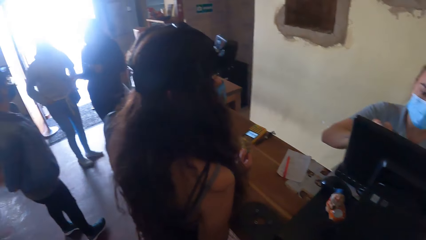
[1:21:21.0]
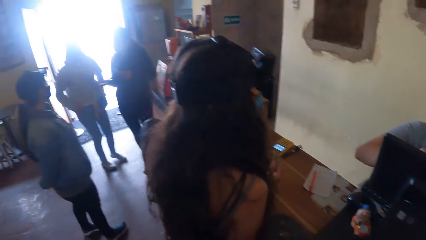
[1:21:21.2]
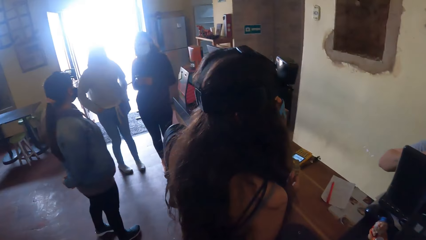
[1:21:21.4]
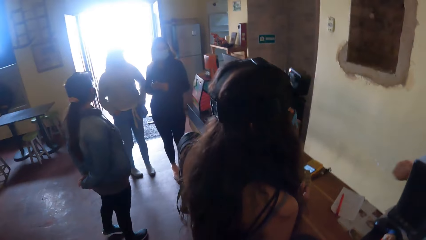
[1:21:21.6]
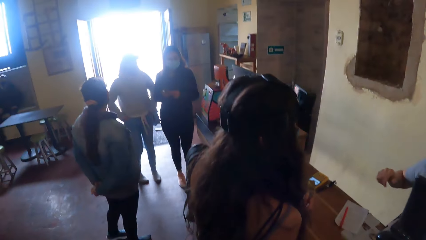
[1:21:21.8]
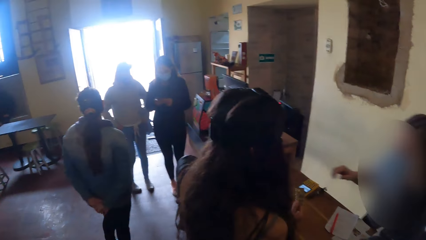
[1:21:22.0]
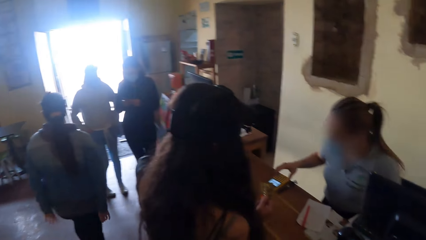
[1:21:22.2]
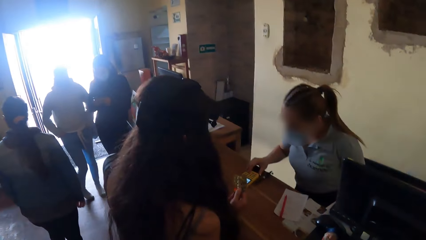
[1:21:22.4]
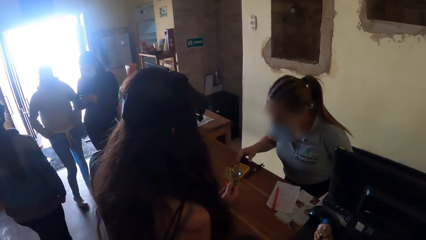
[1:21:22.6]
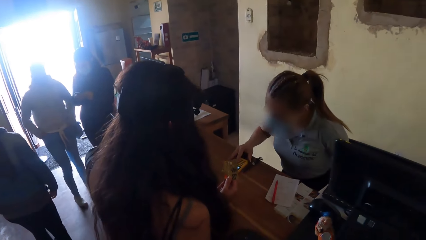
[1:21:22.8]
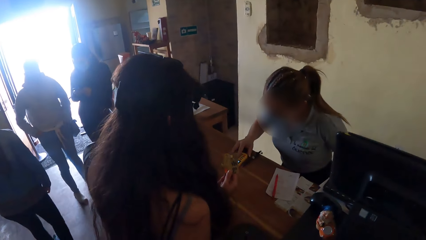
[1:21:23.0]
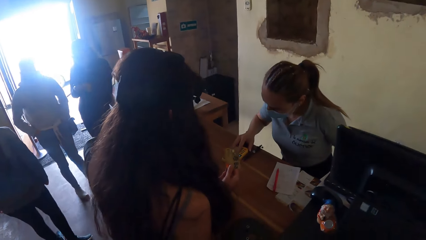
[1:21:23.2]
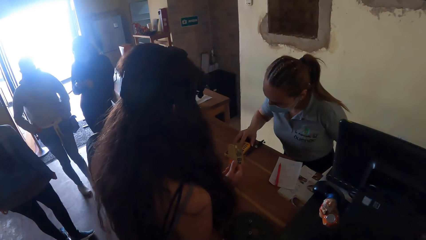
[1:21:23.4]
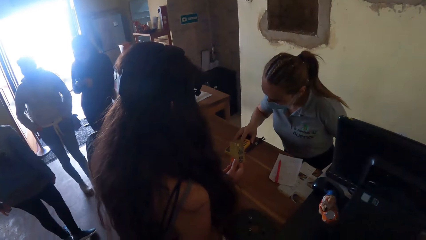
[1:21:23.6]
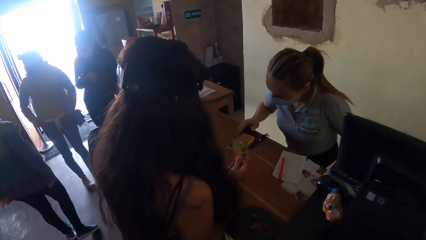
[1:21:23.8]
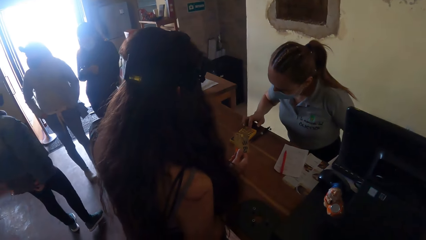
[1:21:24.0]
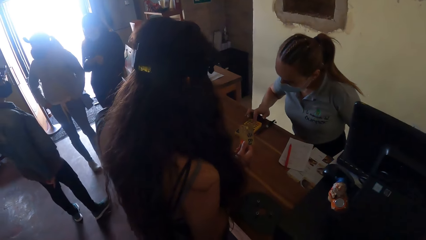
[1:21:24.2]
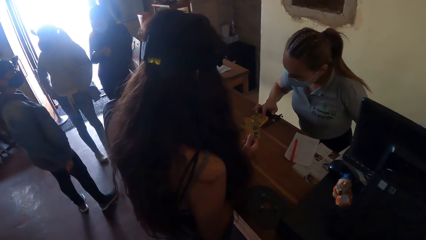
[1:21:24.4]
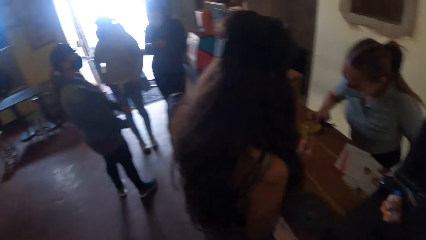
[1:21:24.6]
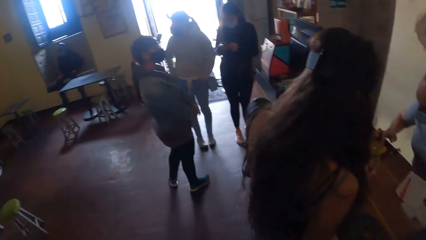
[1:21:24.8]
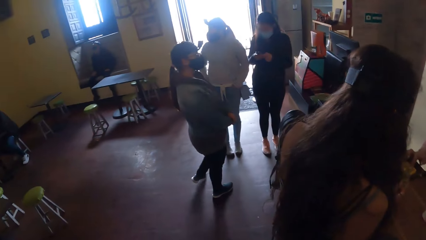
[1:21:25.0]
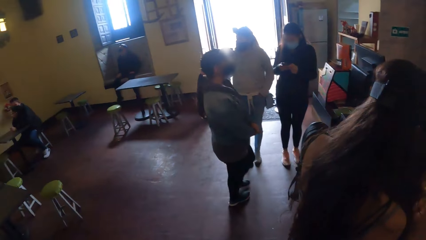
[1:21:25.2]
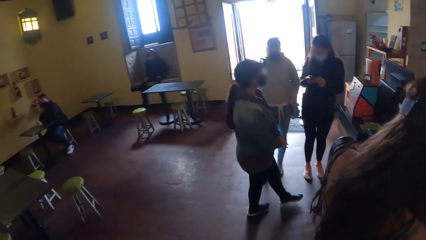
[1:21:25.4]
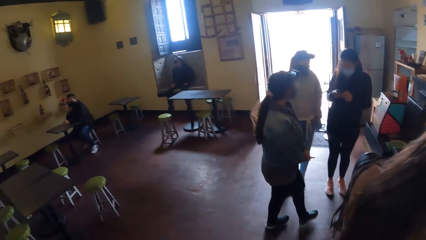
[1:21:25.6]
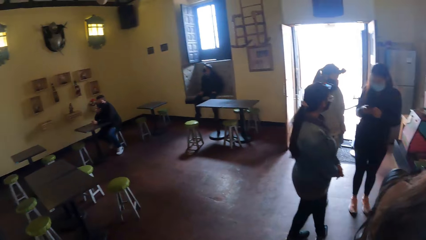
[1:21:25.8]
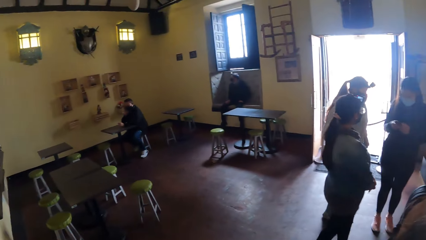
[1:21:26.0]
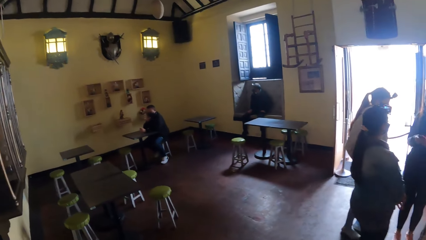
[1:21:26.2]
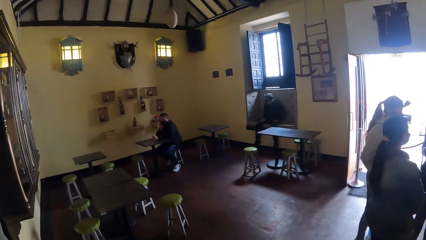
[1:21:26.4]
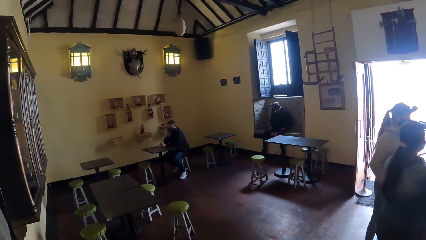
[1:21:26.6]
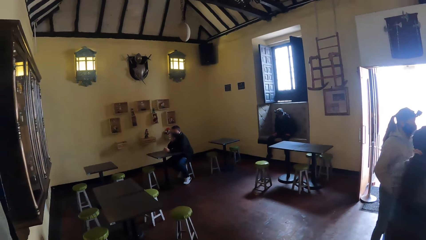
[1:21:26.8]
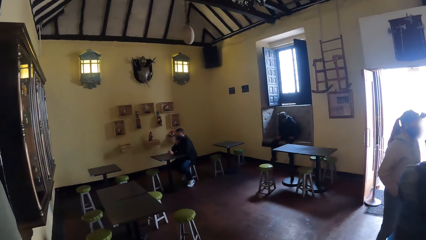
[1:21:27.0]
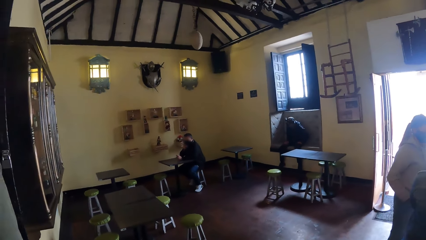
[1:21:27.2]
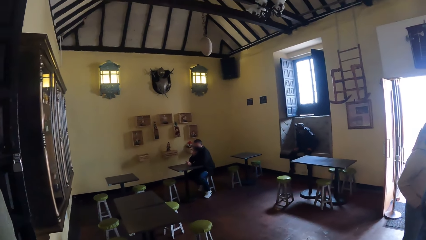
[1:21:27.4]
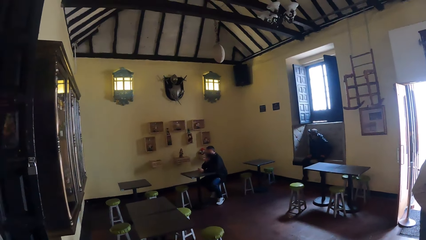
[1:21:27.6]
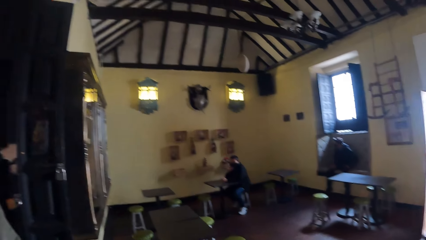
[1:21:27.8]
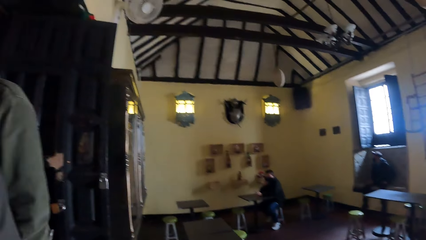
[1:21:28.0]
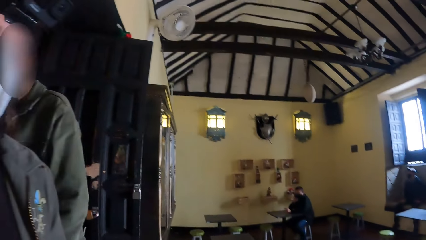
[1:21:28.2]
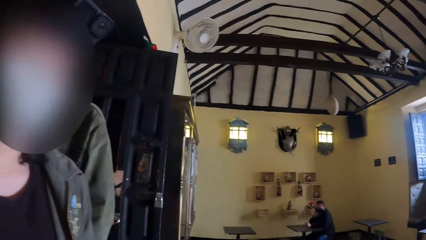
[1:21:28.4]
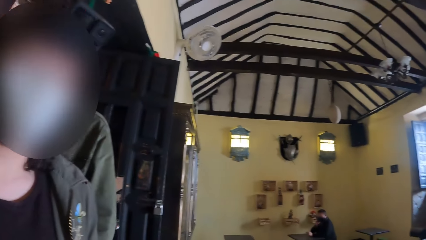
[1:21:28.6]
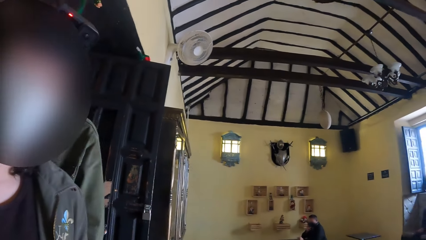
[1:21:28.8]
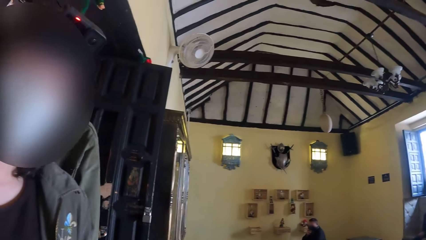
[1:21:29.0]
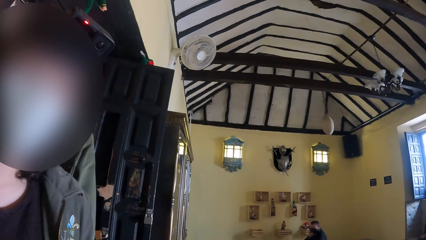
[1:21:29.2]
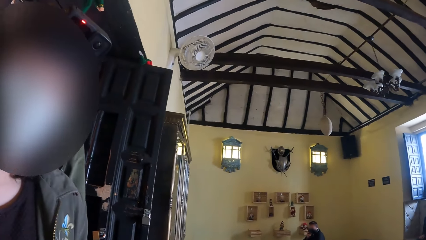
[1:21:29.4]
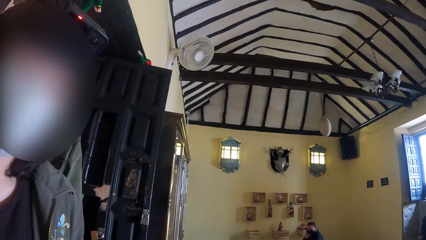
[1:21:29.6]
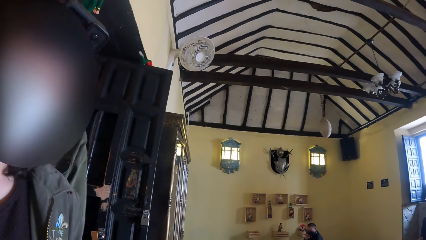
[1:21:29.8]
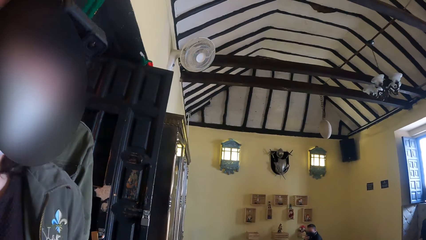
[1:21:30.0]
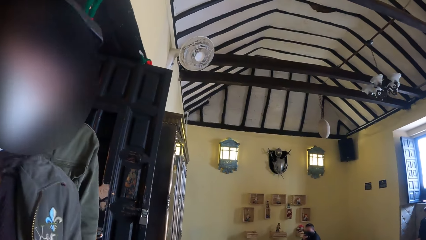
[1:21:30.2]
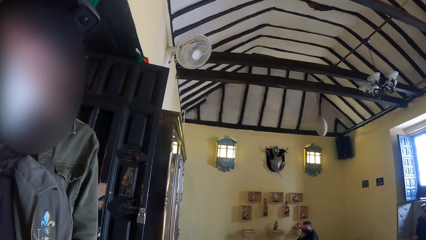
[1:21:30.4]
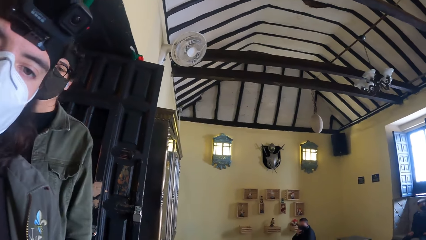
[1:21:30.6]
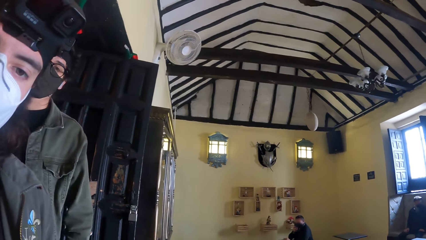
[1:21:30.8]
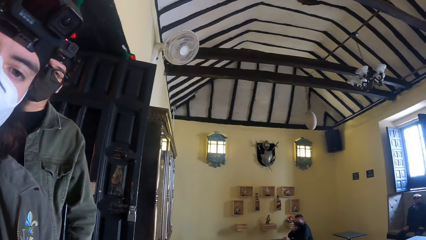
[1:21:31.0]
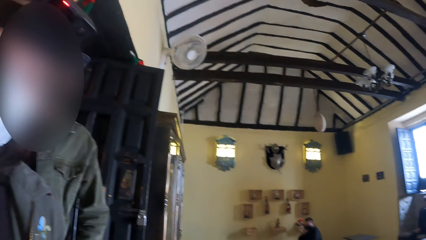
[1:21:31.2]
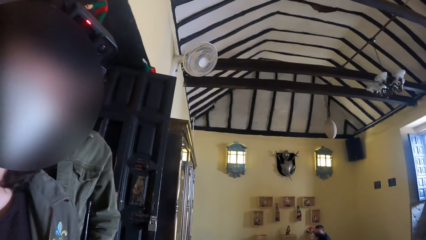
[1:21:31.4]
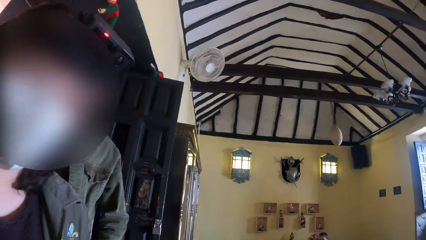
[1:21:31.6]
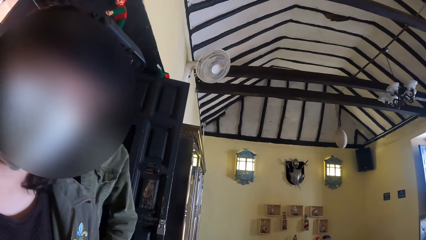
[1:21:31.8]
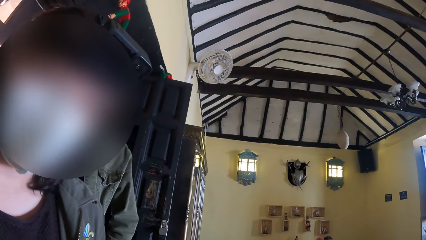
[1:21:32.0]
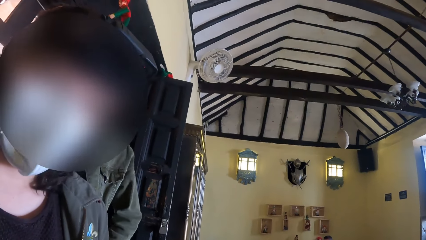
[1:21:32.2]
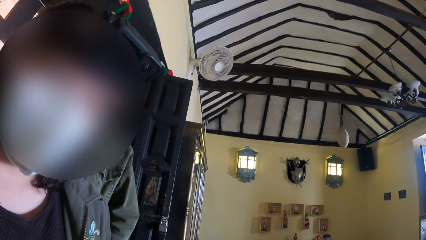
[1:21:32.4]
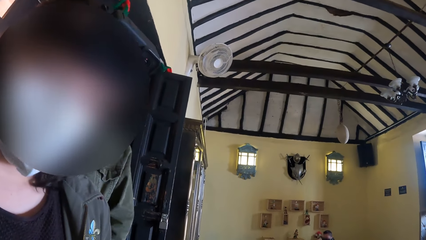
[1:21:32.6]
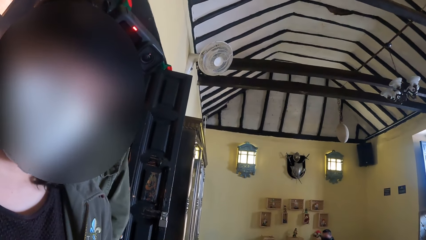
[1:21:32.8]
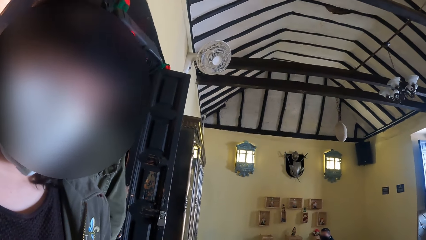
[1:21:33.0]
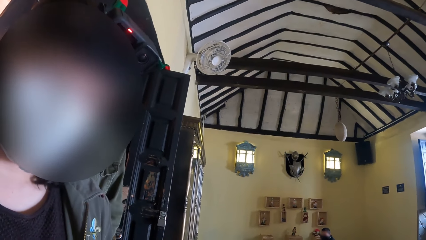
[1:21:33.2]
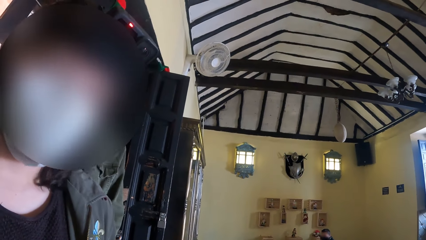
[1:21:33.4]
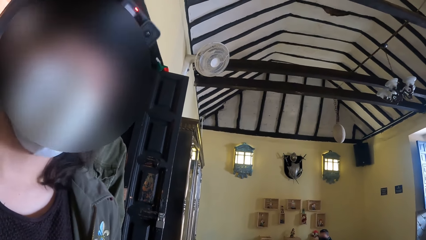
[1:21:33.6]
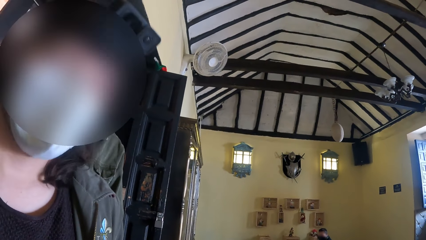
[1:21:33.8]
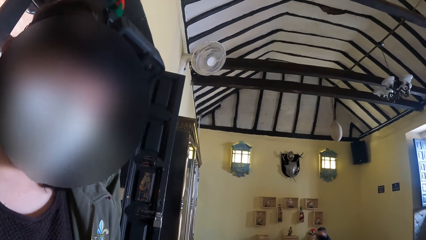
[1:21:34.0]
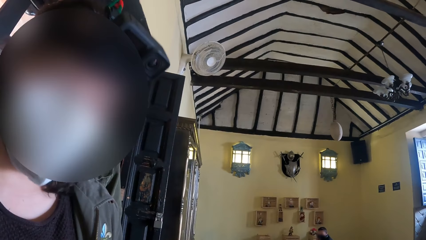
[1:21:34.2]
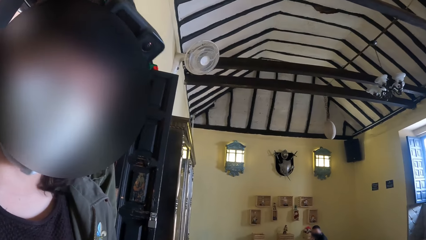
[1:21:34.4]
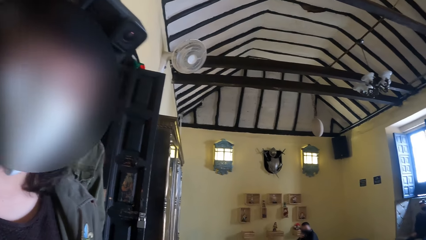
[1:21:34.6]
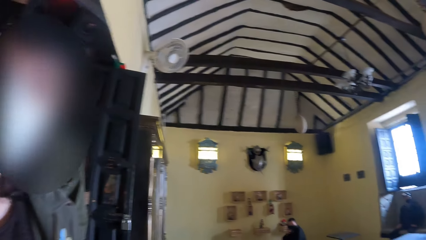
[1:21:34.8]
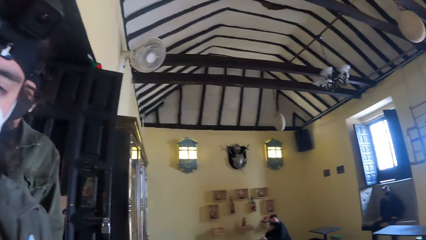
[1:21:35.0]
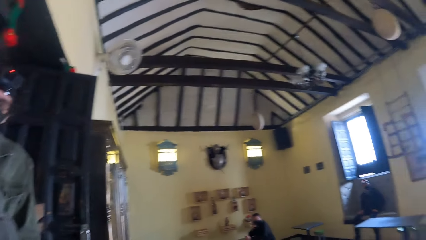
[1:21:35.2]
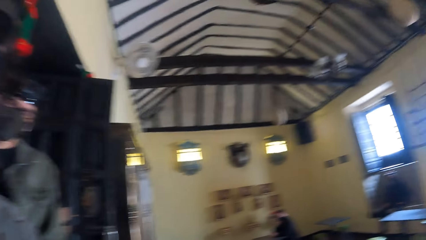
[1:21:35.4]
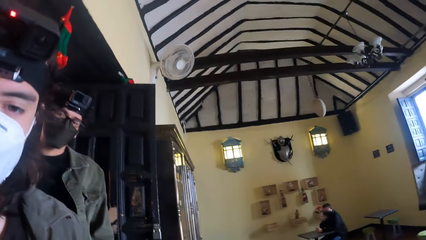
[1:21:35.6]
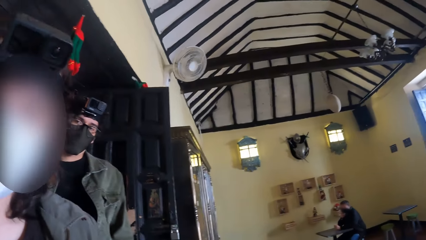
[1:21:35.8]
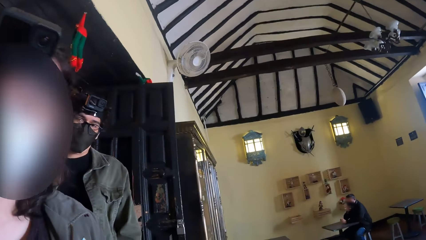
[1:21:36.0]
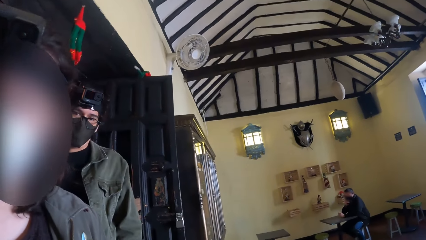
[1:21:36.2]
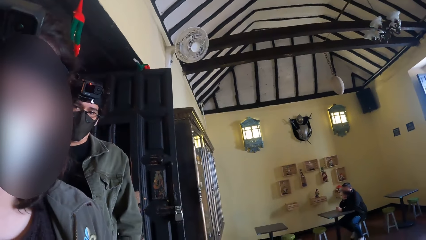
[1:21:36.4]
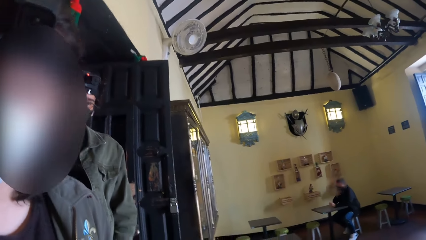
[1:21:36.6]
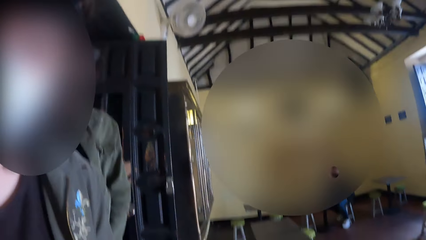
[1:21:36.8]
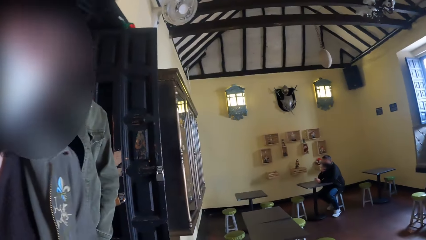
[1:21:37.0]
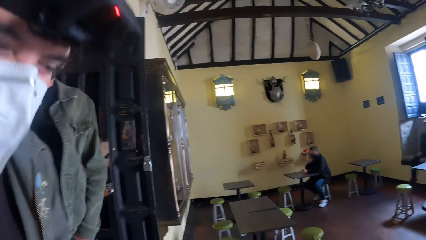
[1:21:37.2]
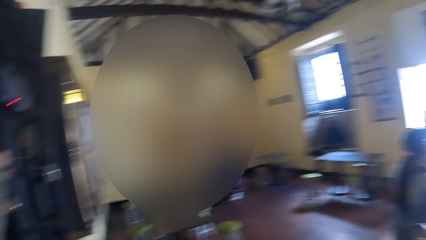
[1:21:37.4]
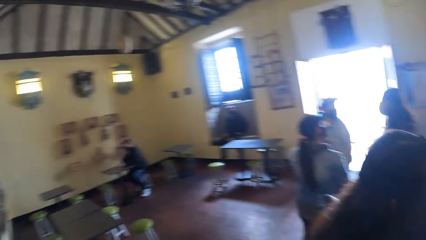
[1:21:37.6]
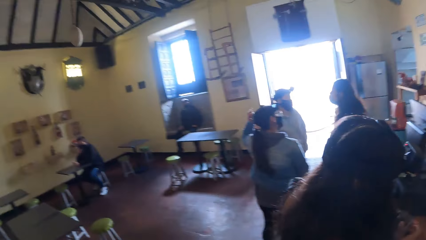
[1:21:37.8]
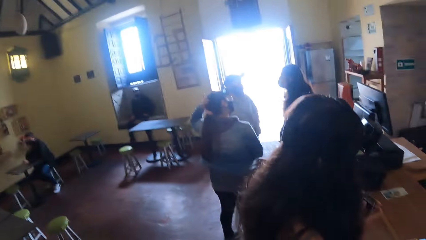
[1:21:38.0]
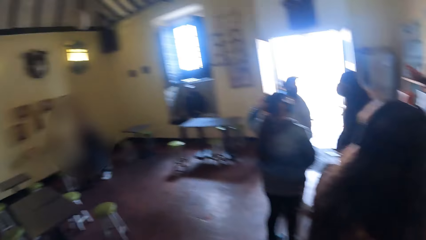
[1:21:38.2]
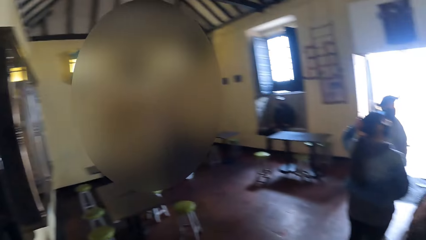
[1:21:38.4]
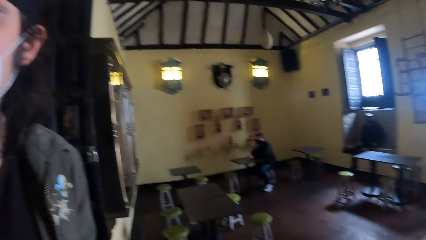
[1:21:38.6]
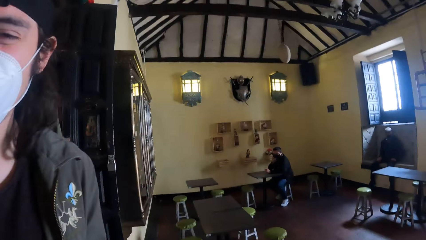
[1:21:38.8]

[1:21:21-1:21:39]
The cashier operates a payment terminal on the counter with her right hand. The camera wearer interacts with a man and another man.
